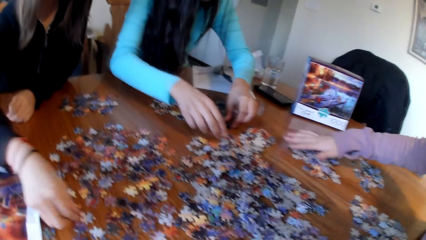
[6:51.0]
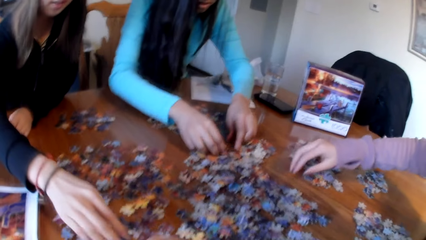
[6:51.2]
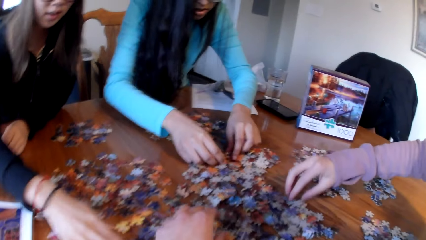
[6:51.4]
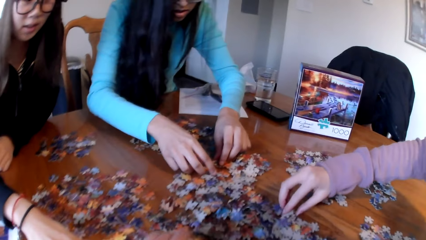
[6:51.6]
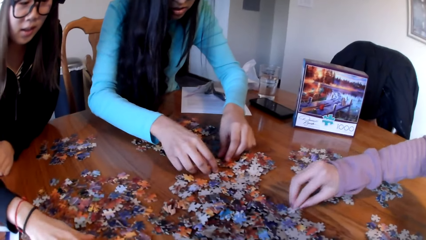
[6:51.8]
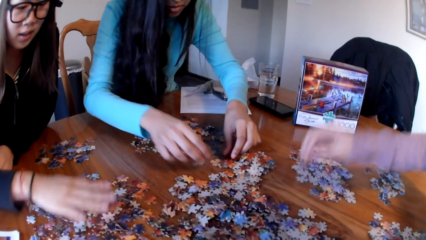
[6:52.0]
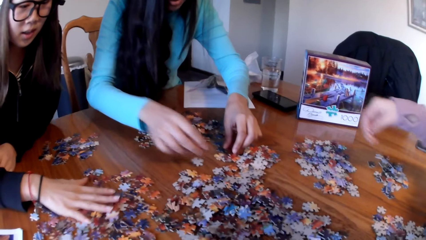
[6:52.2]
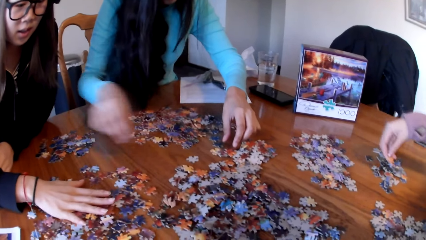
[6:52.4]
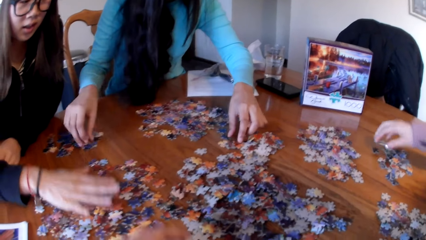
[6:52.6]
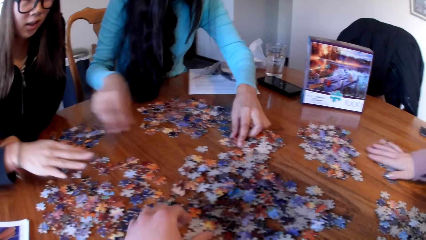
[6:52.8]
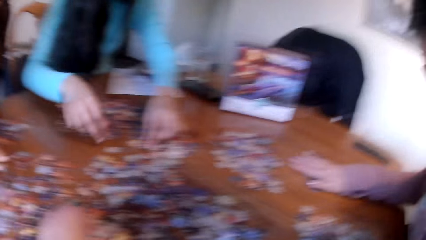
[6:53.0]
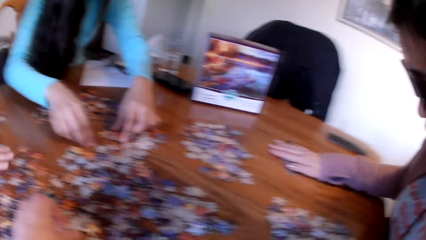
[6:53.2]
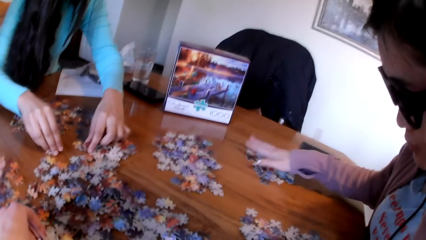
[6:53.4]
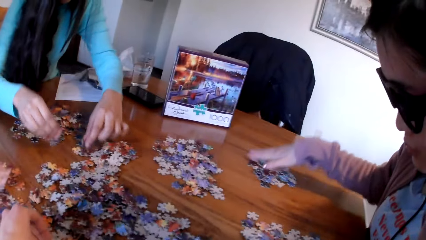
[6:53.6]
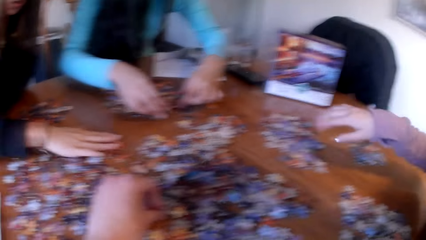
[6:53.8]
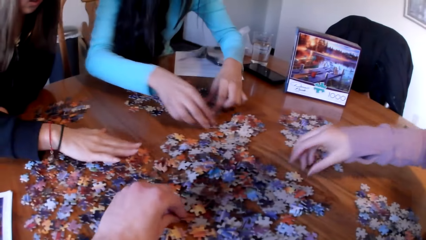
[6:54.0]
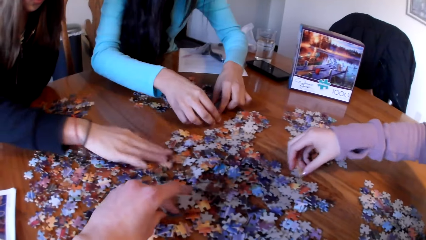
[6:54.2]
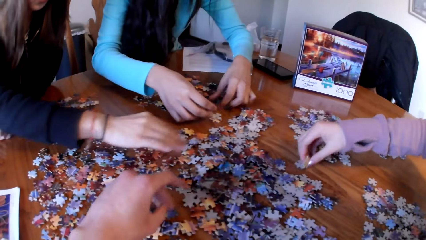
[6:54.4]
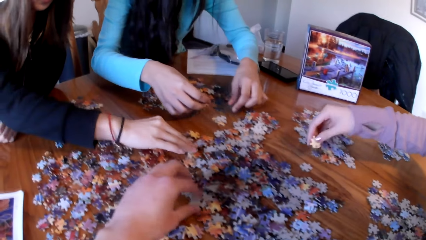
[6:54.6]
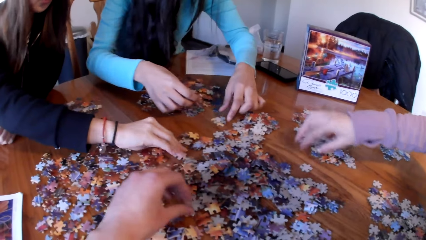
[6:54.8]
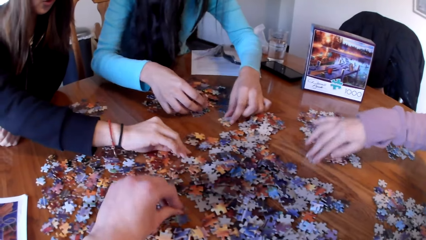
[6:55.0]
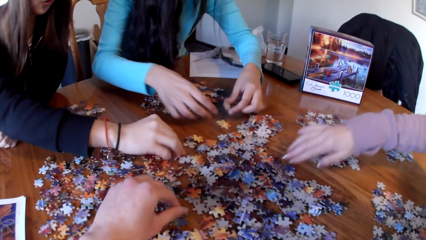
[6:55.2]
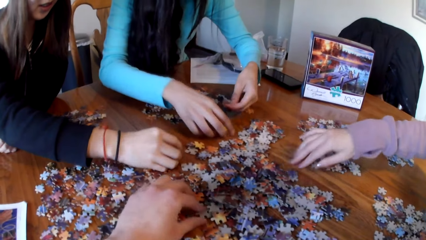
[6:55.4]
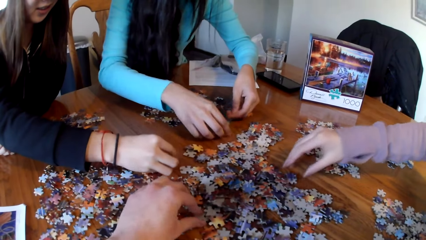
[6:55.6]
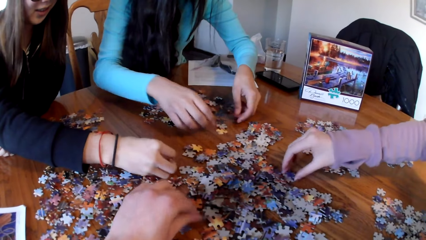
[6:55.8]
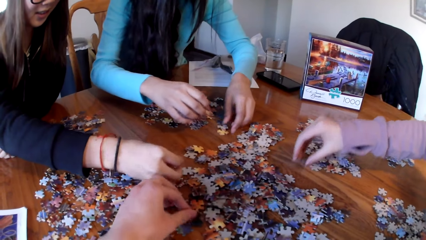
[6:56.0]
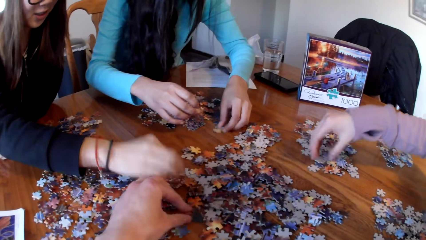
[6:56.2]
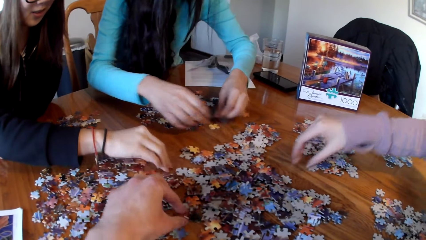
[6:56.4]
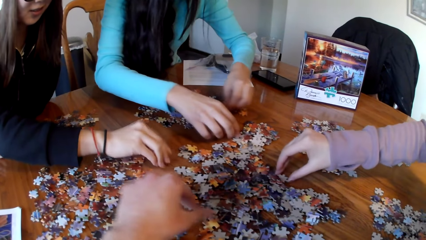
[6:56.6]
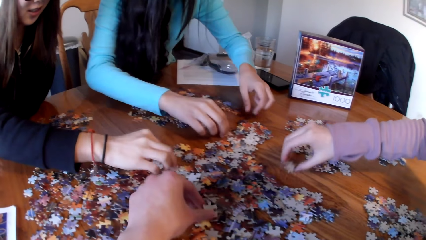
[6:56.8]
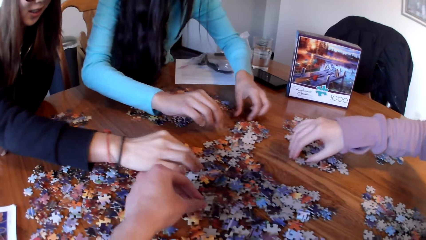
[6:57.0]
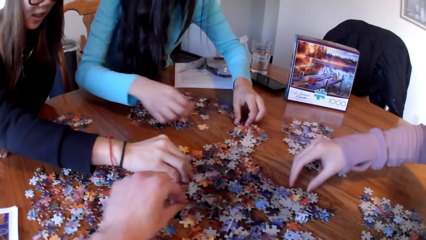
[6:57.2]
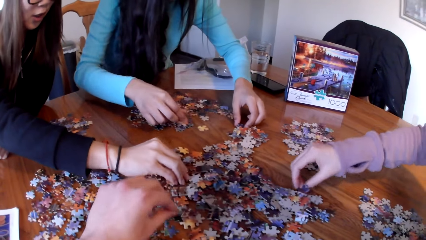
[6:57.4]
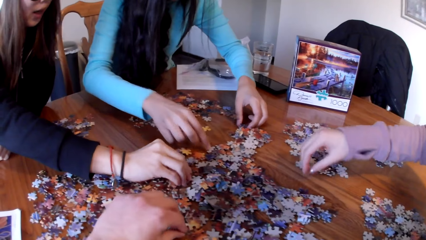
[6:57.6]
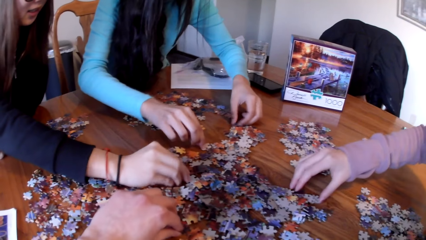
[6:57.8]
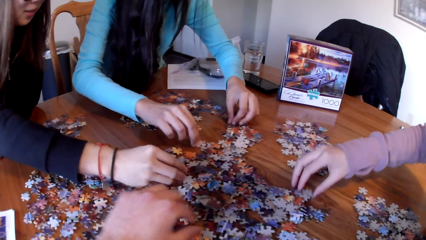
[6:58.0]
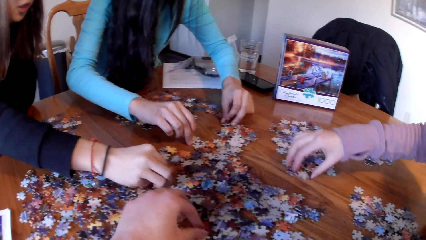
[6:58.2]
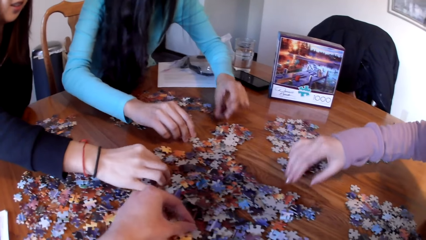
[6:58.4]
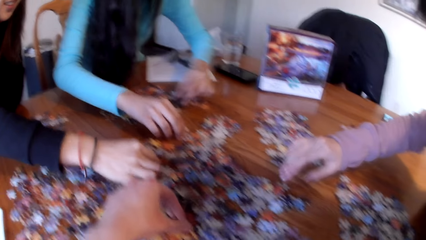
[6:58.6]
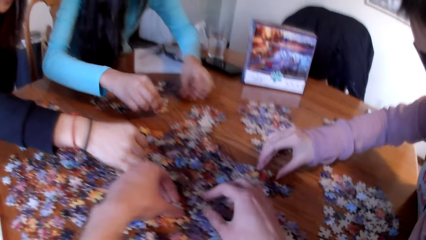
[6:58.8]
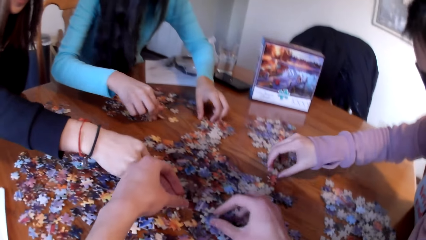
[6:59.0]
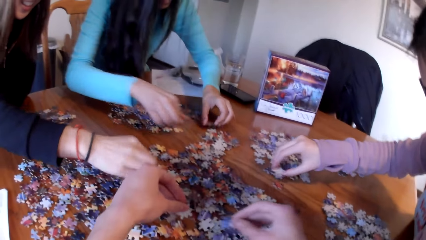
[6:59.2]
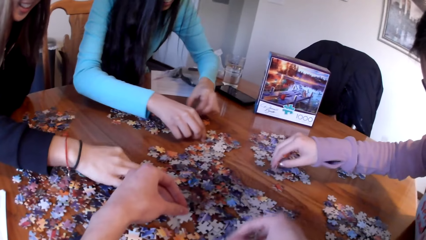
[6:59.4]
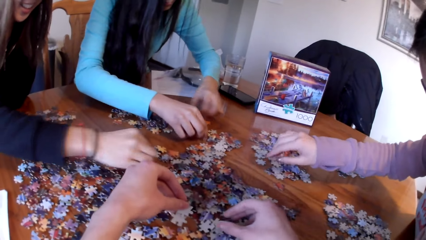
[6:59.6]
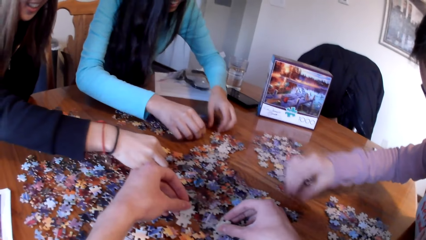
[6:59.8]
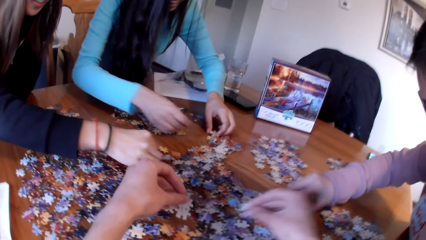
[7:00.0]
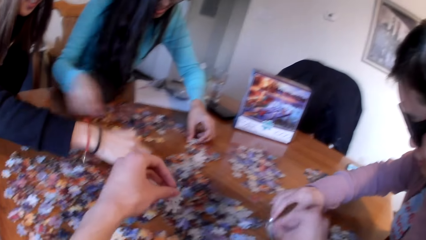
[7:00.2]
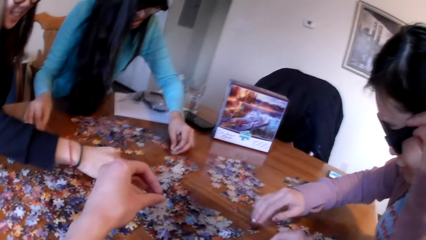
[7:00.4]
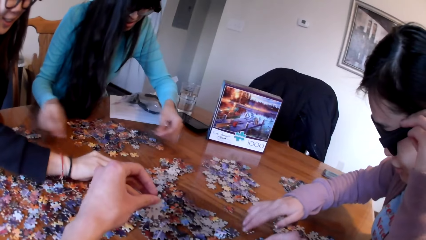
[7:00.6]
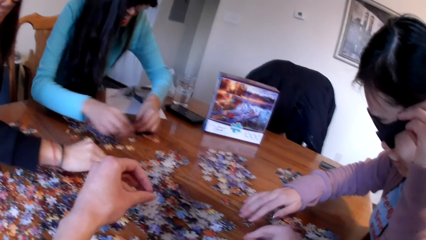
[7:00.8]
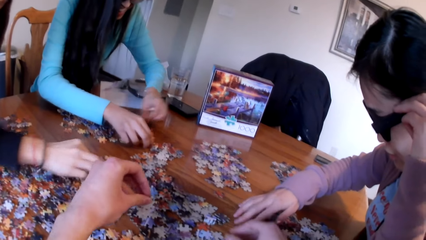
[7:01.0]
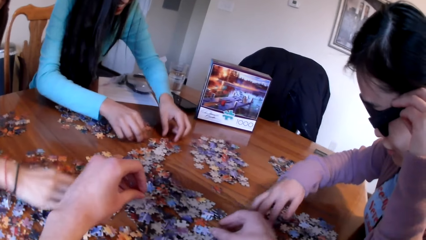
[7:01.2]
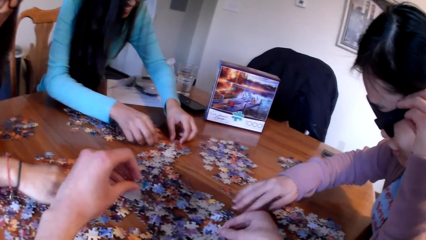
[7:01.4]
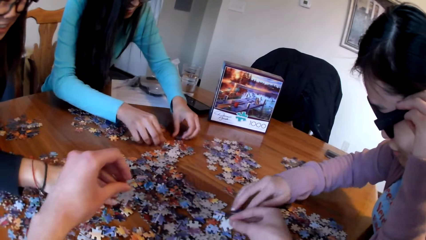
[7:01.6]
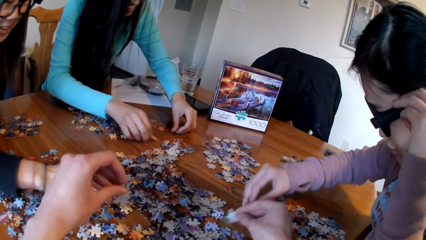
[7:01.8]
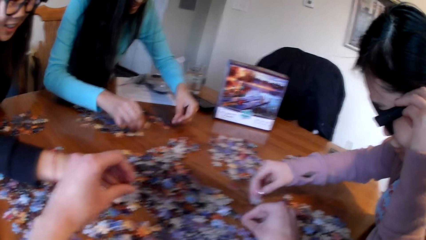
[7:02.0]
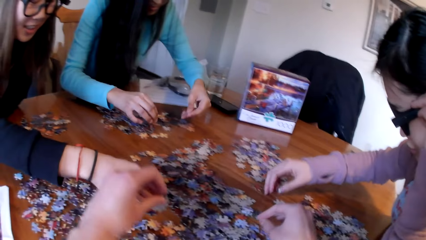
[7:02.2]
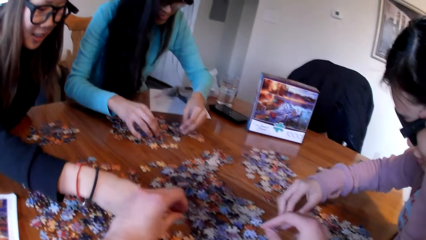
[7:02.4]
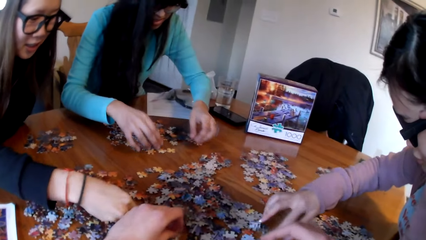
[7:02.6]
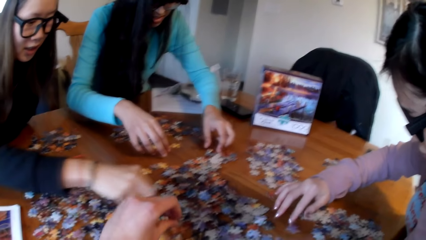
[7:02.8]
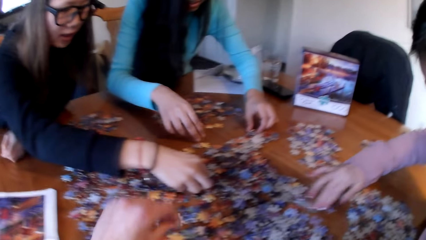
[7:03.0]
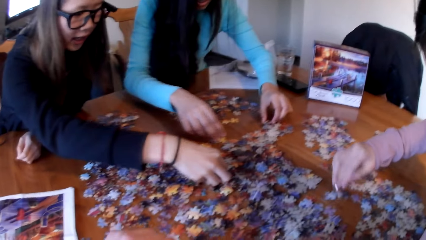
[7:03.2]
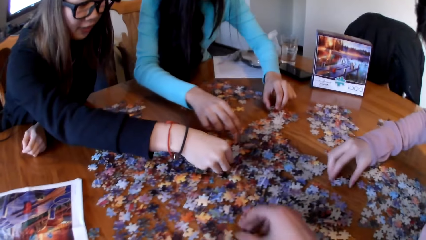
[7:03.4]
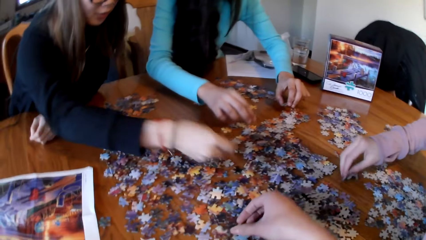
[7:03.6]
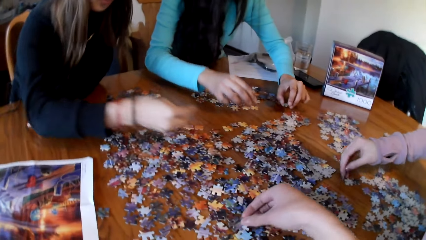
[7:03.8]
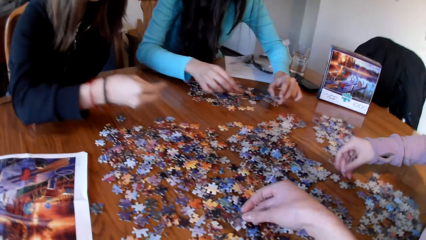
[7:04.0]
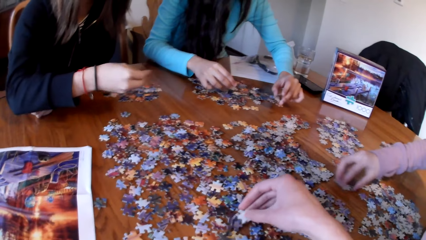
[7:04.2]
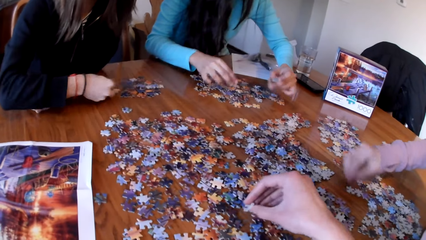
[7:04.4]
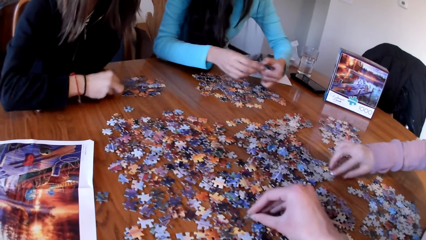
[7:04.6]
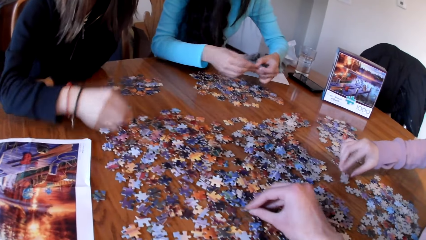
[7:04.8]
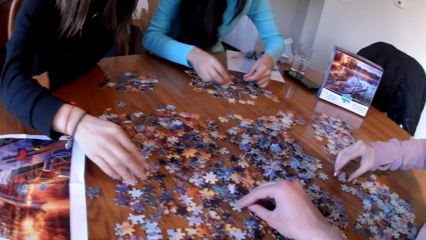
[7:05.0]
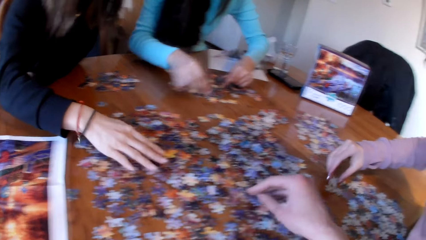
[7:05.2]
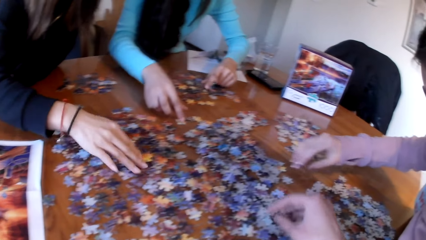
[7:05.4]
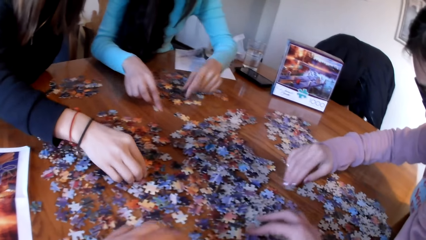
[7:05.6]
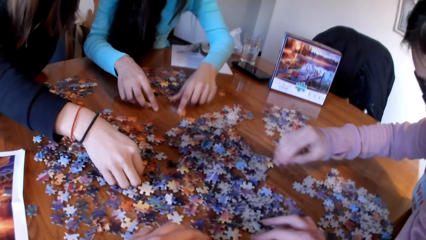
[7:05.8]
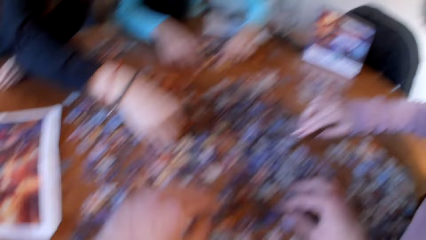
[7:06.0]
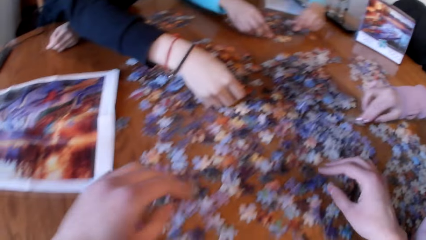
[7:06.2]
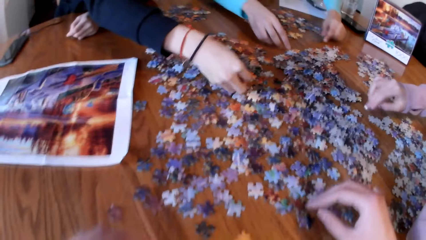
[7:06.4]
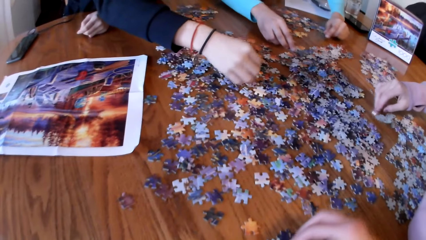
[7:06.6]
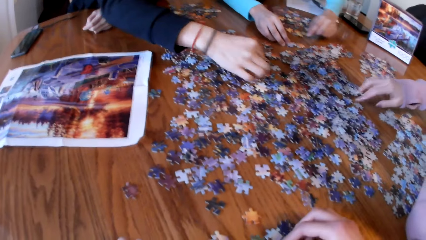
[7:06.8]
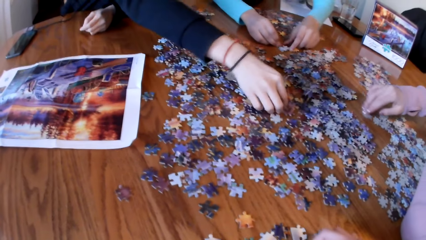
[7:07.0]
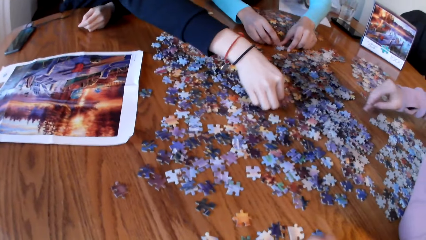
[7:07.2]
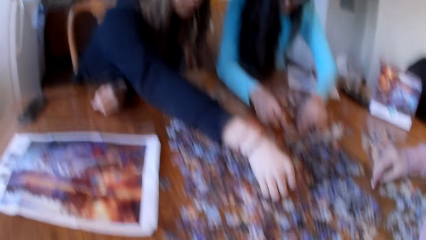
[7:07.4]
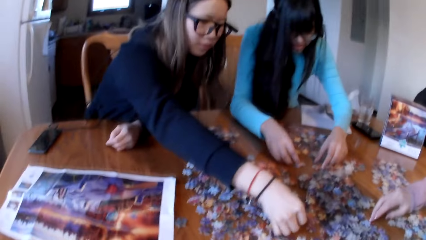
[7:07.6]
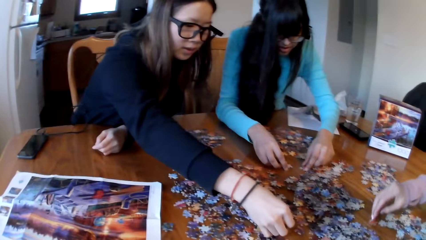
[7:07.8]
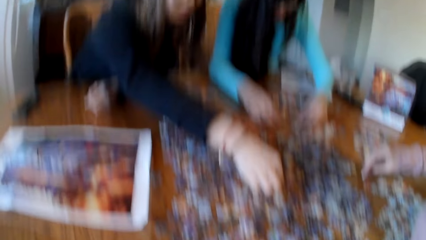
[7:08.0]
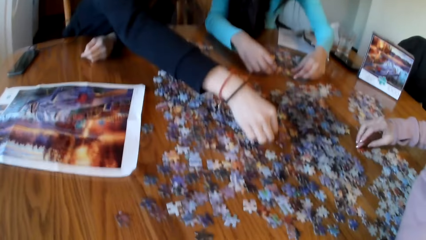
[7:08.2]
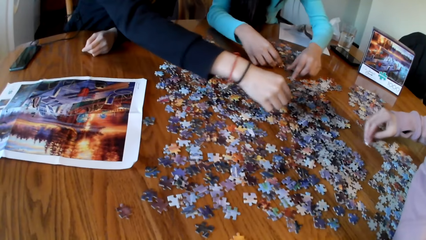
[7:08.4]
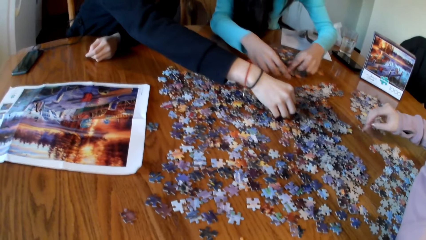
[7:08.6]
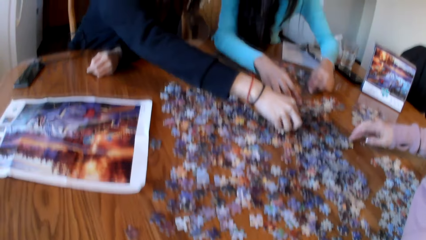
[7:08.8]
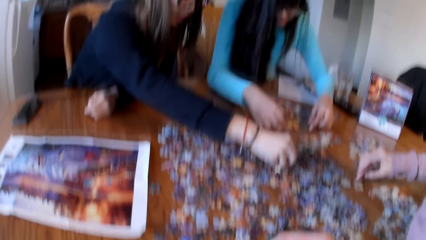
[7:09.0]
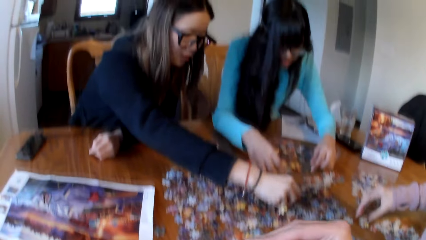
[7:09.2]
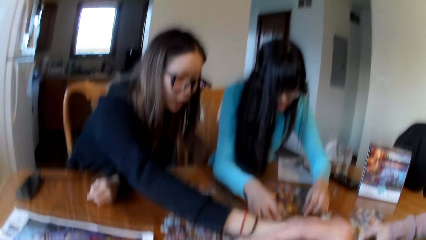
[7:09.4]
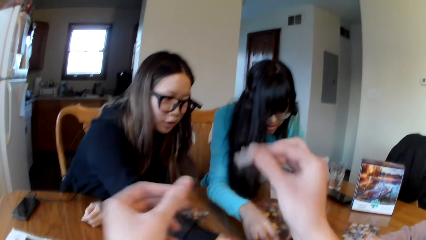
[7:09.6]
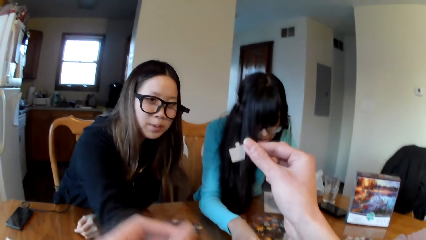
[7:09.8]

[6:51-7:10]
A lady picks the piece of puzzle. Another lady picks the piece of puzzle. The camera wearer picks the piece of puzzle. The second lady picks the piece of puzzle. A third lady picks the piece of puzzle. The first lady picks the piece of puzzle.
